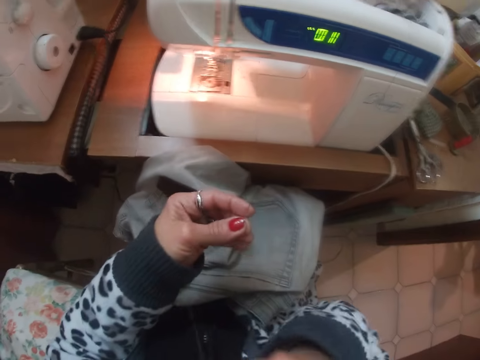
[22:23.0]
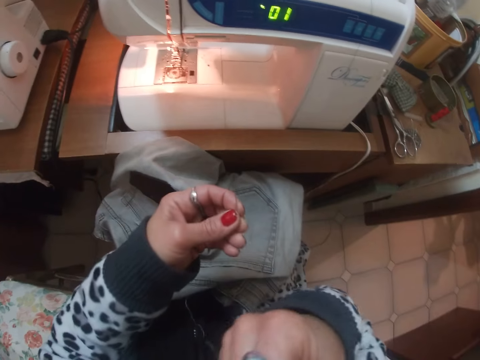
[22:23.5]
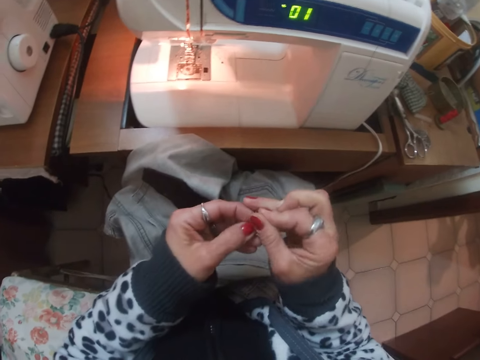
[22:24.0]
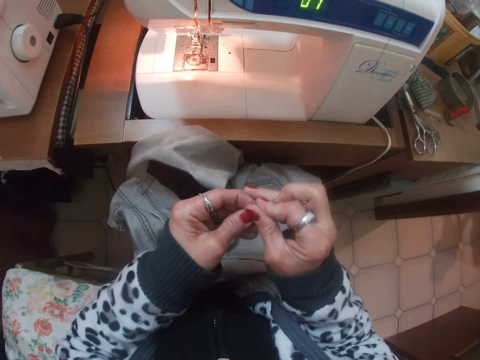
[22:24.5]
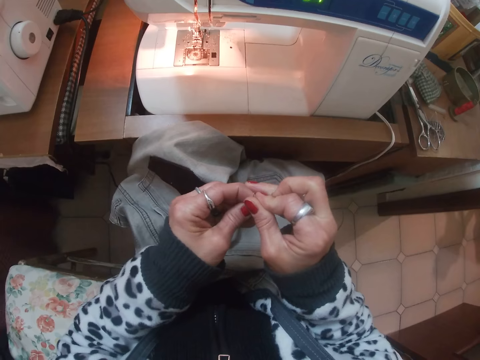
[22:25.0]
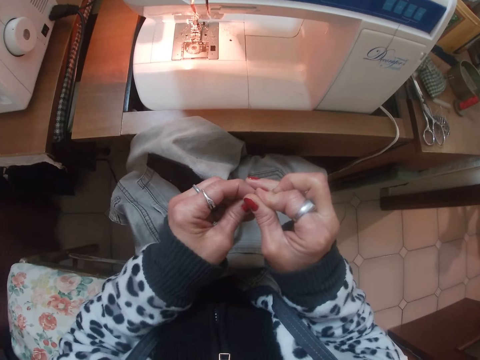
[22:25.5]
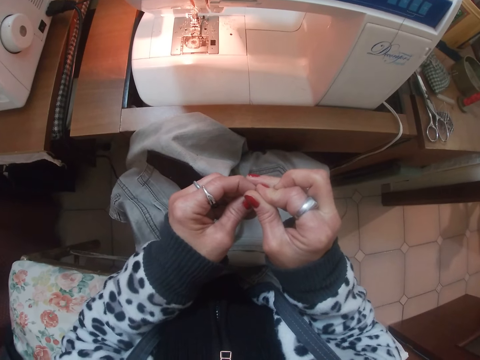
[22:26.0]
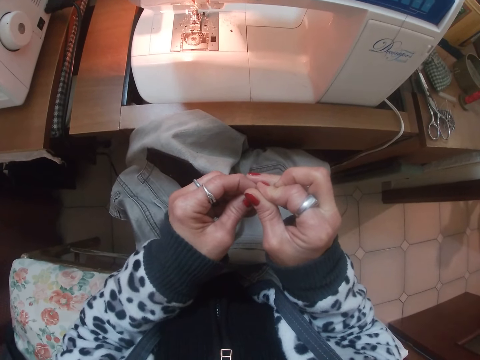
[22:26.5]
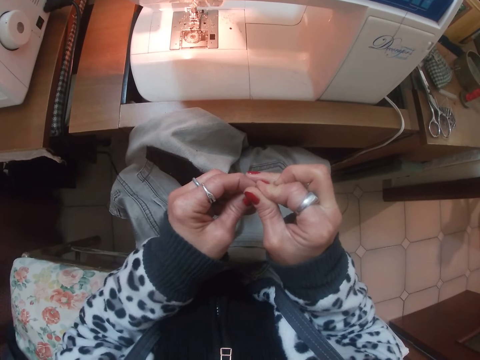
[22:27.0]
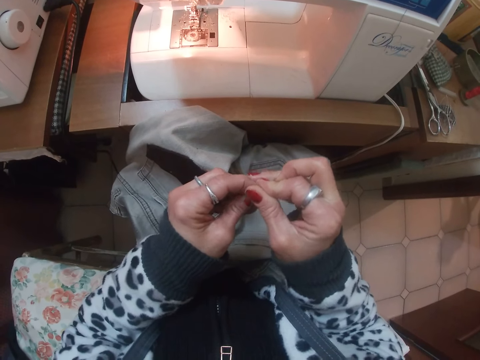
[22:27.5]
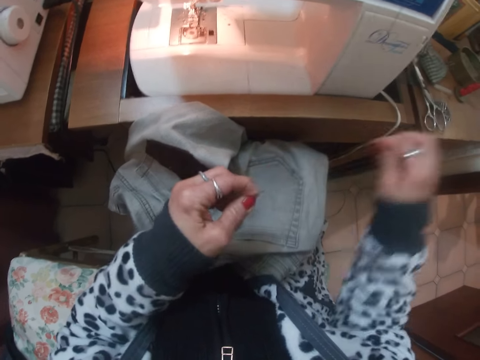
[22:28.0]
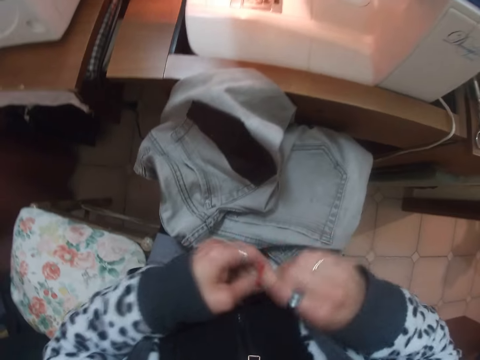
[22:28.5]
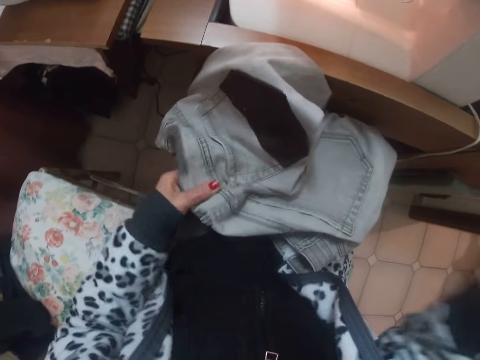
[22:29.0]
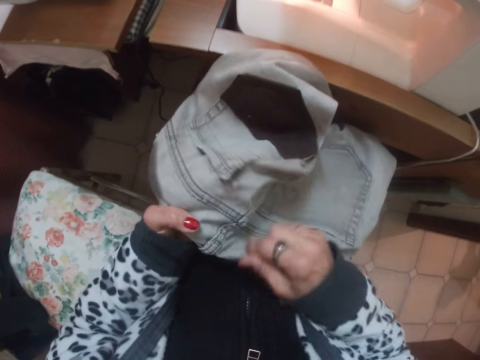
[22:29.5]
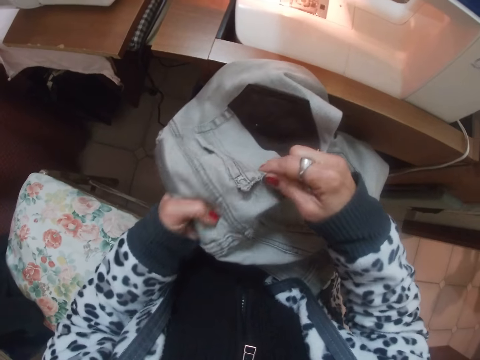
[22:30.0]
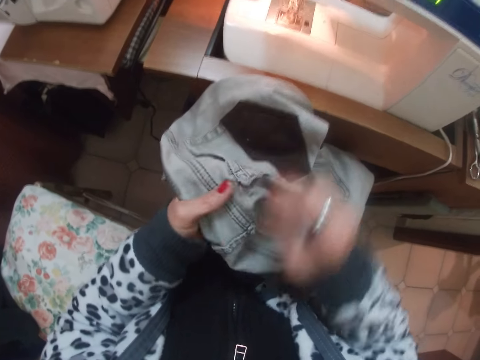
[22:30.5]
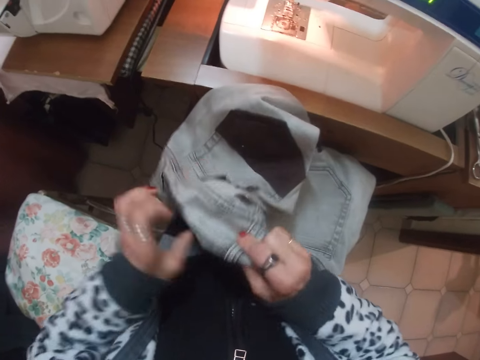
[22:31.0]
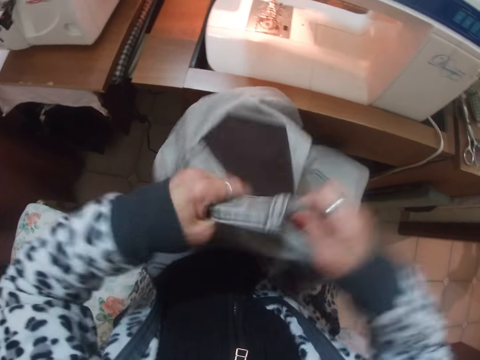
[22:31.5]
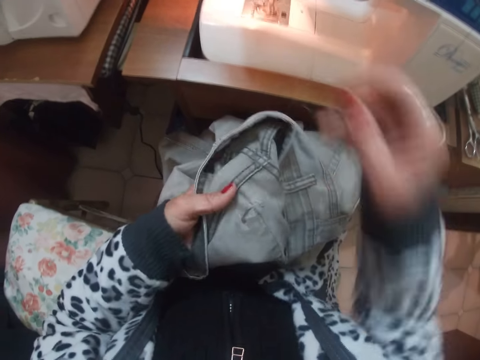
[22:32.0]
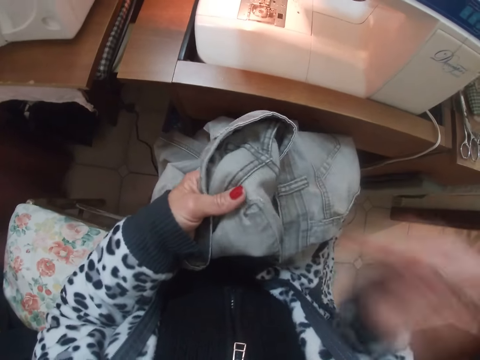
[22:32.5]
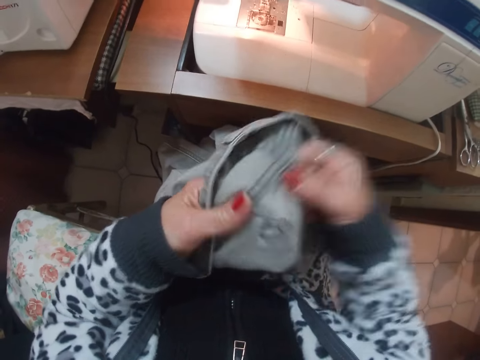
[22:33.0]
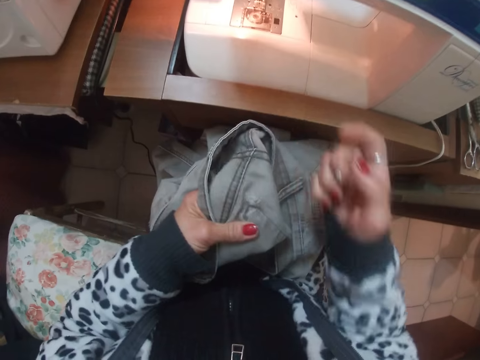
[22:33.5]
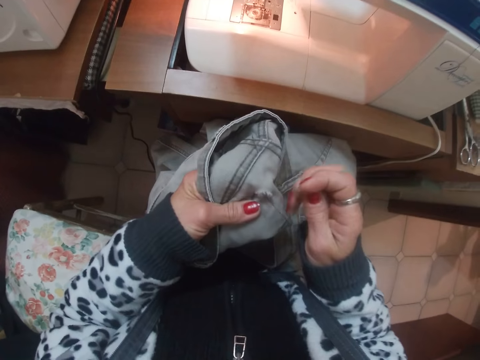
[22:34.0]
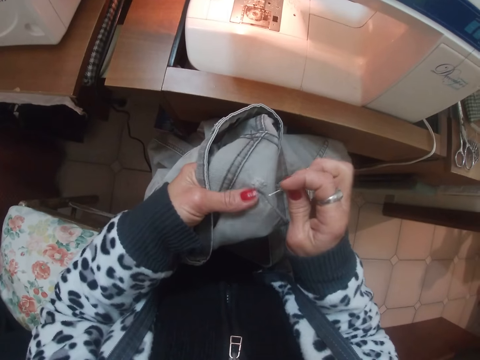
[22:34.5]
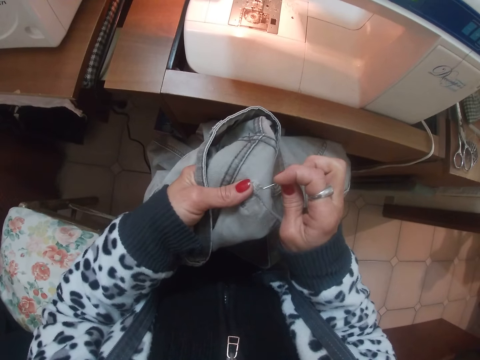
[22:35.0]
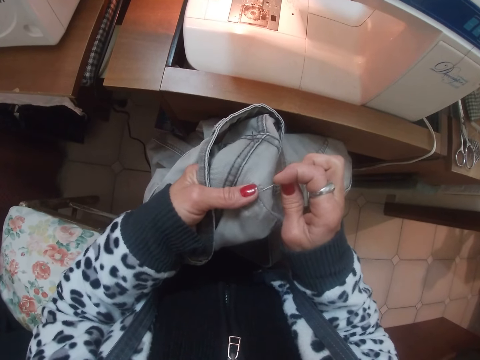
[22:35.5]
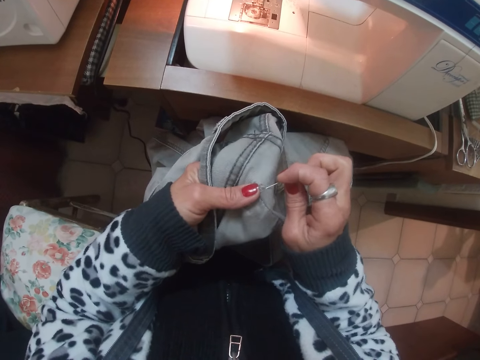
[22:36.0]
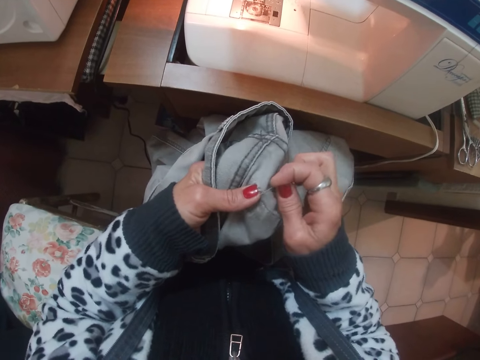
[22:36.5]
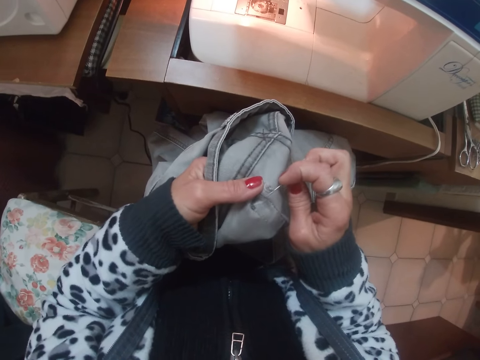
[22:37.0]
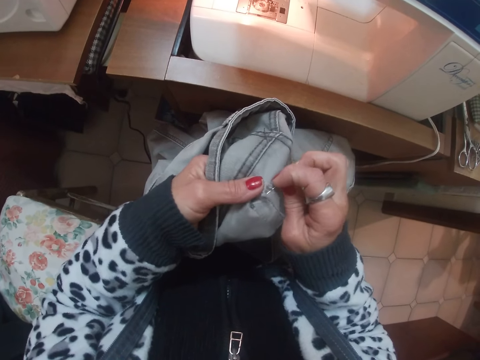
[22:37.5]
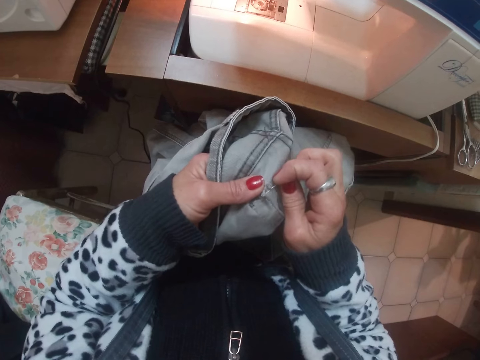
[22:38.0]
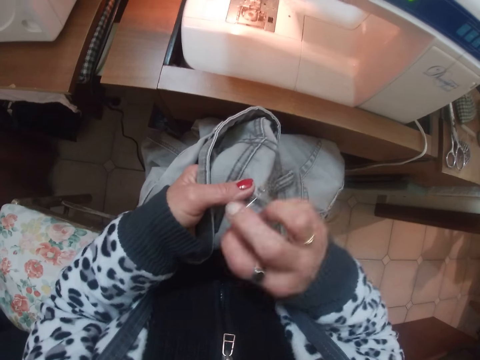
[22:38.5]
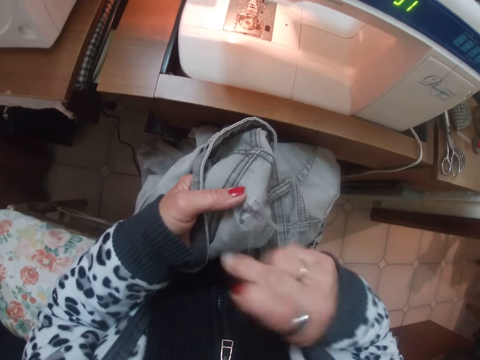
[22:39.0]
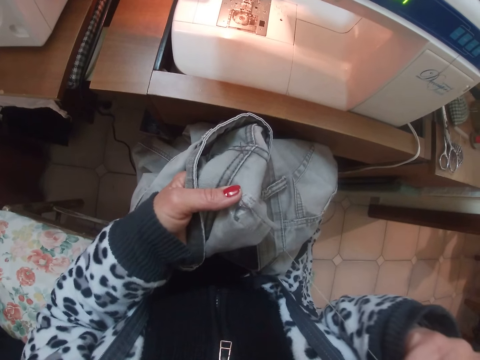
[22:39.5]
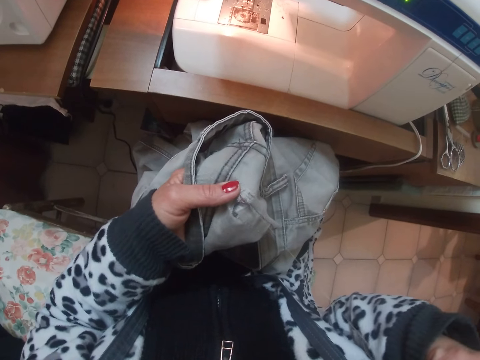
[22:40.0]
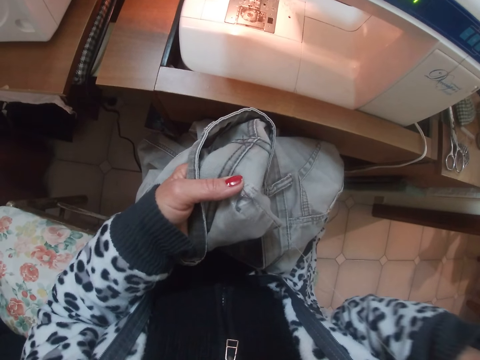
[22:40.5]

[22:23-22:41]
The camera wearer removes a pin from the mouth. They put the thread through the pin. They adjust the jeans. They sew the pocket of the jeans with the needle and thread.

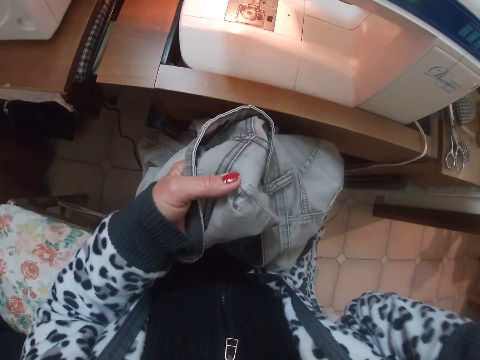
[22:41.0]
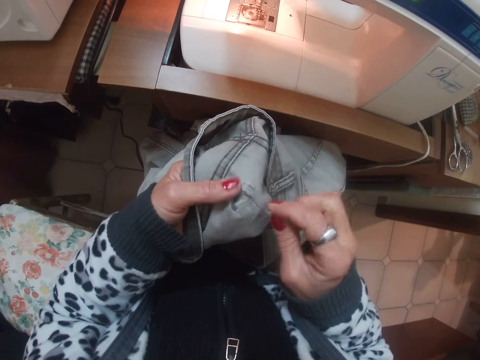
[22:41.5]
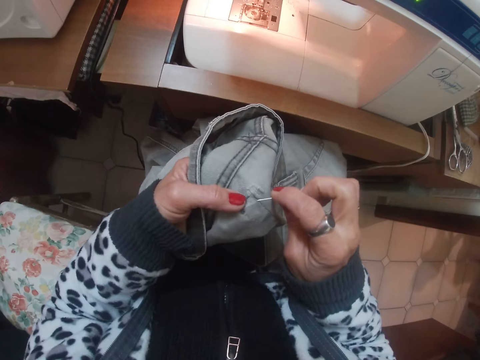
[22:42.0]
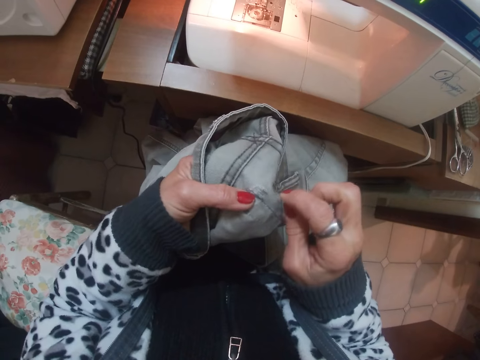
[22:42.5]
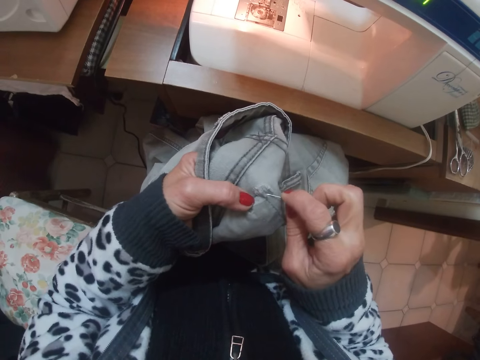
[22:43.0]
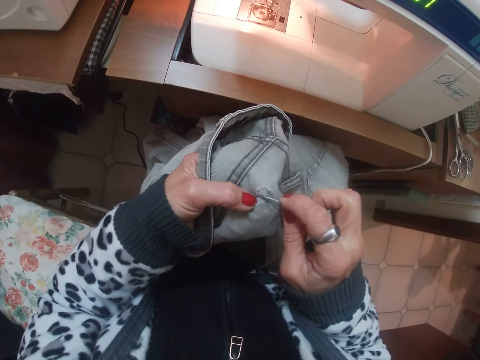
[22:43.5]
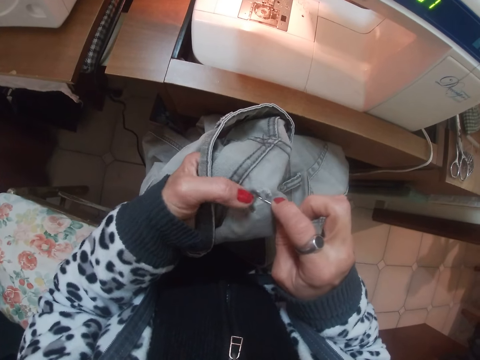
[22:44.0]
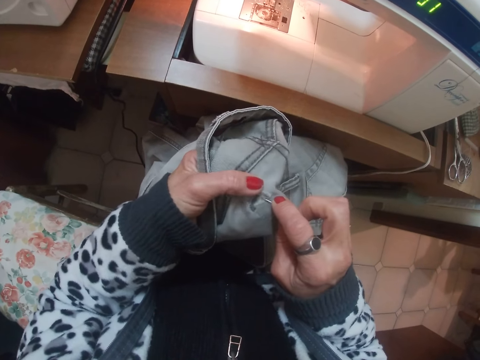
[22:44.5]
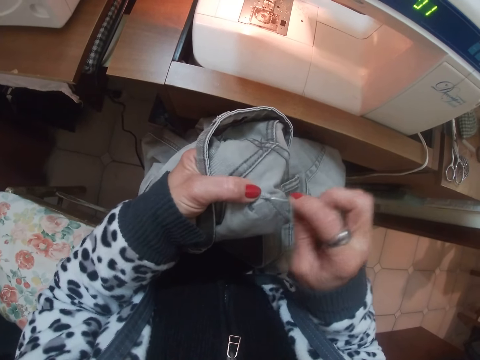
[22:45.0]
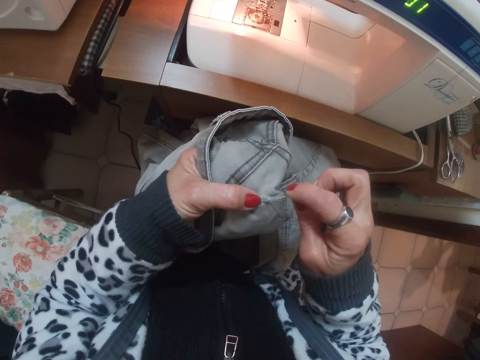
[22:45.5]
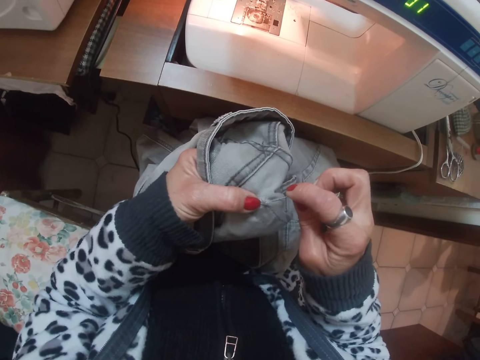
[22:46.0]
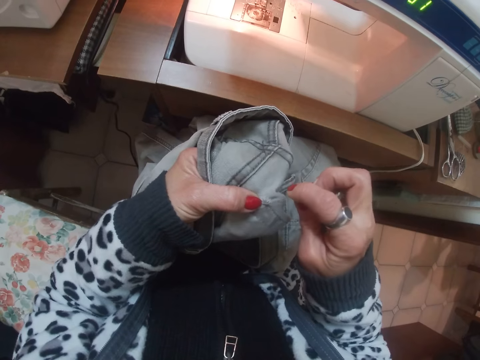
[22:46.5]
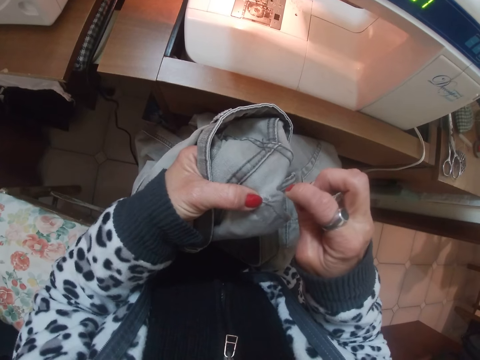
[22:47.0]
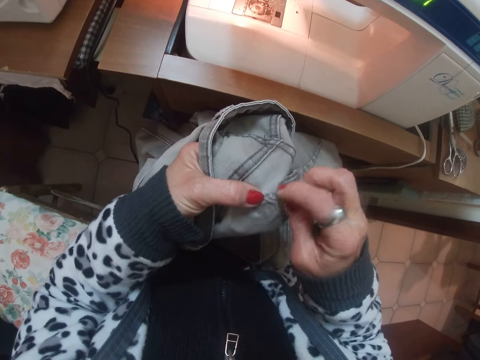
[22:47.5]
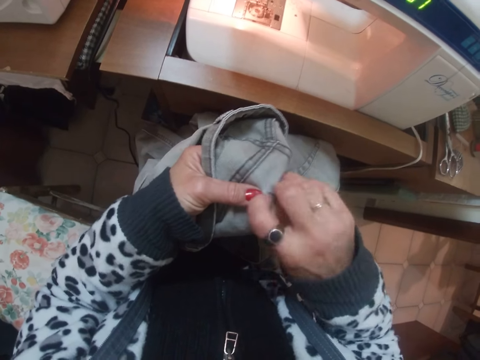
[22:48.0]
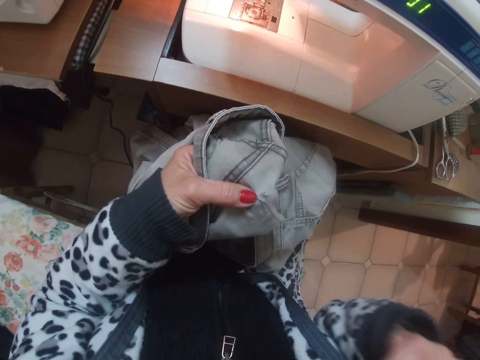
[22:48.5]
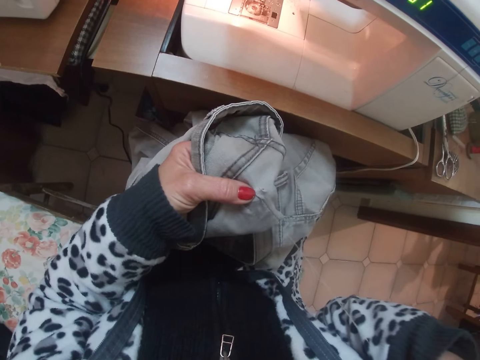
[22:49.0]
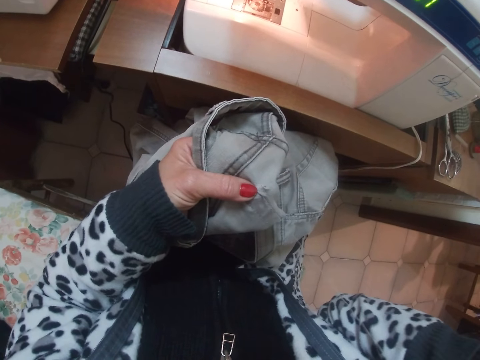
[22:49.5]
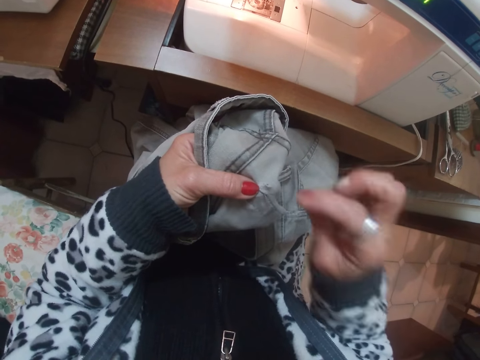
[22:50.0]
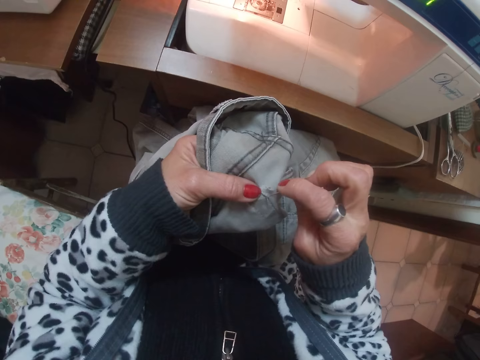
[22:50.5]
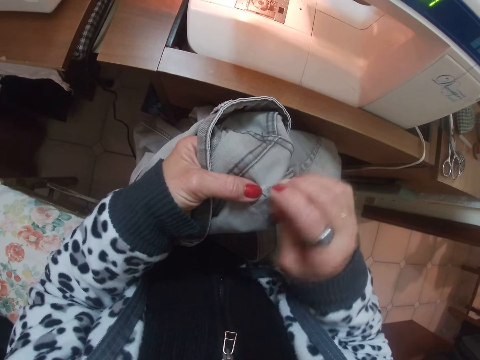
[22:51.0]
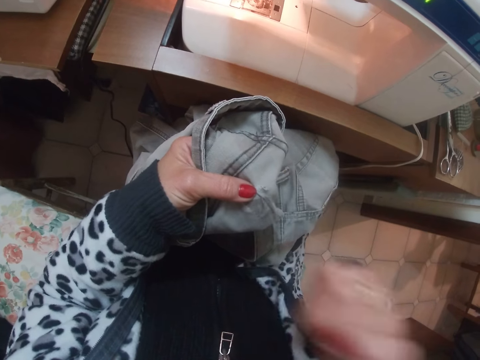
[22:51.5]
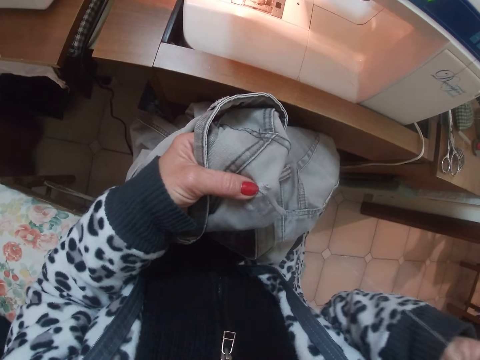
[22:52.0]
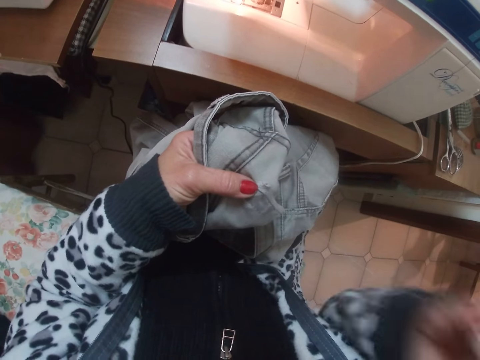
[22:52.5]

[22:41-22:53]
The camera wearer pulls a sewing needle. They sew a pair of pants with the sewing needle. They pull the sewing needle.
